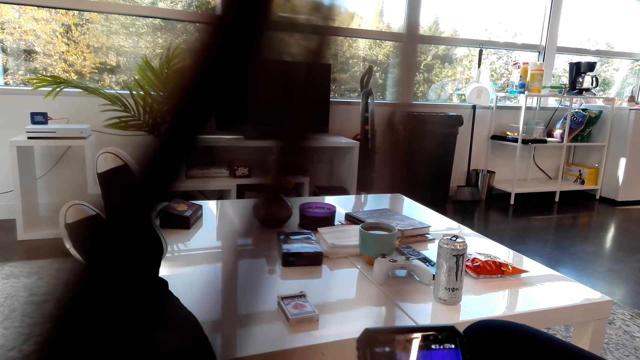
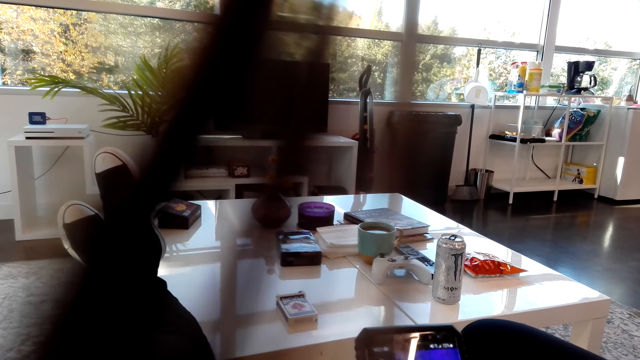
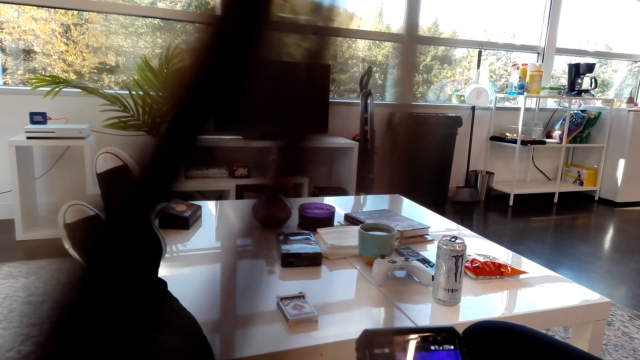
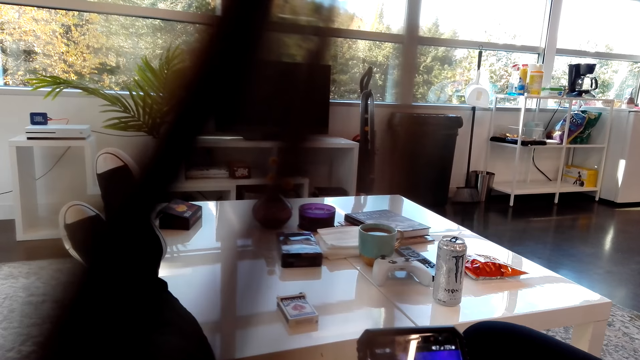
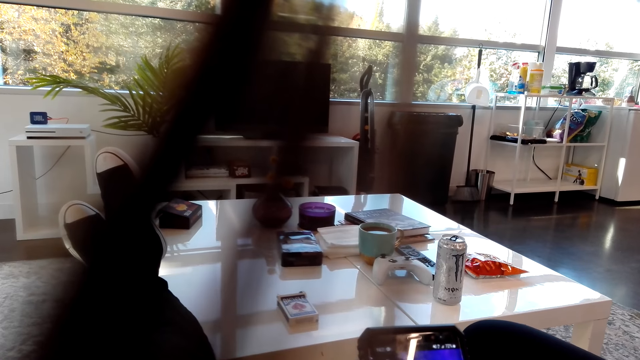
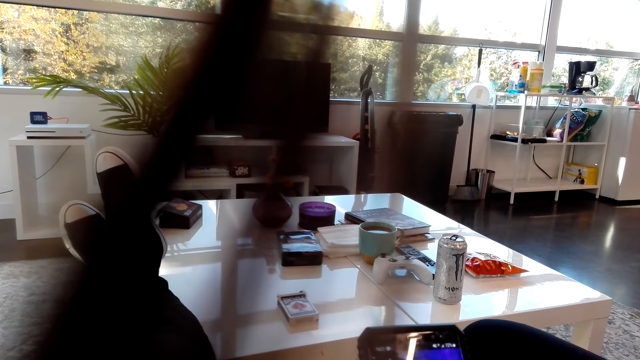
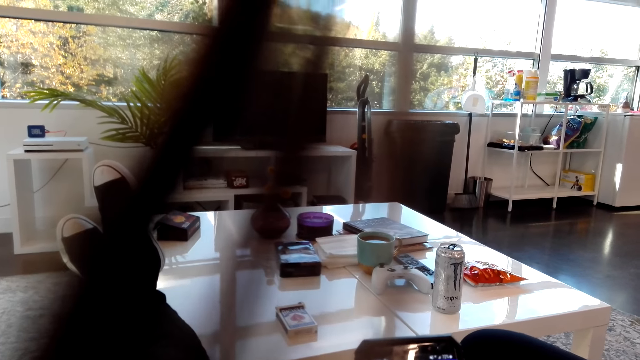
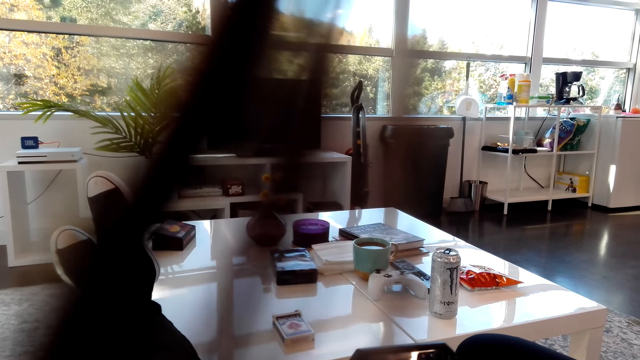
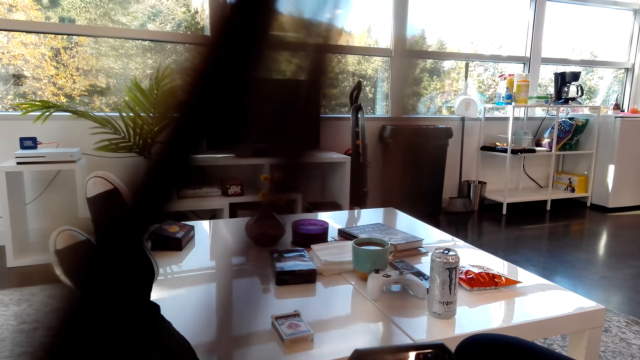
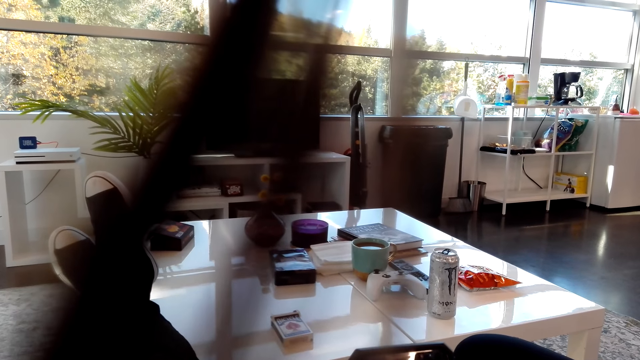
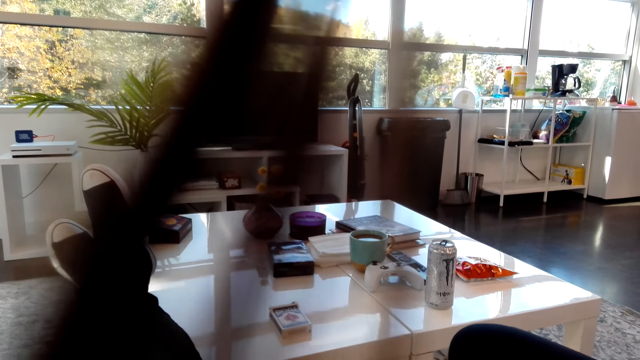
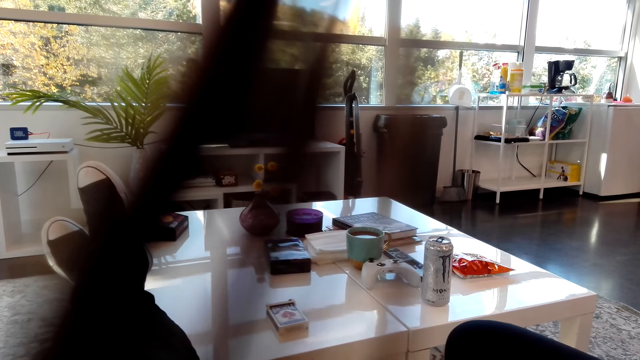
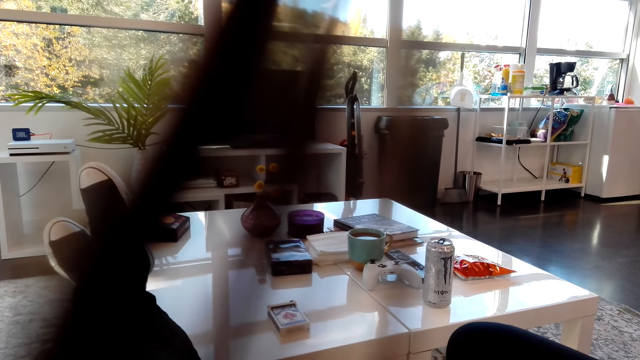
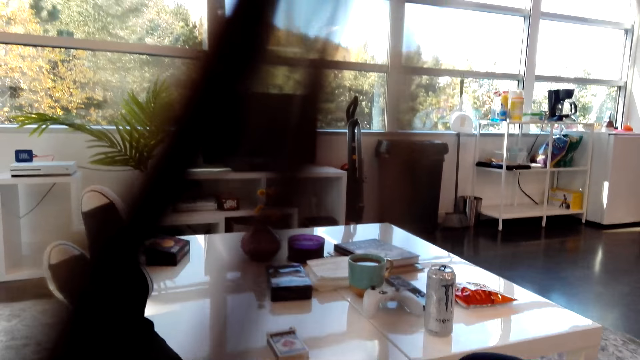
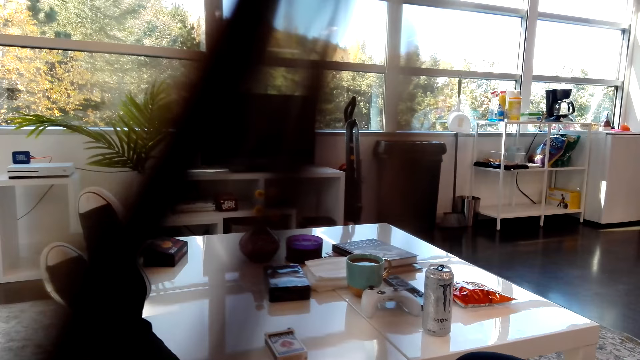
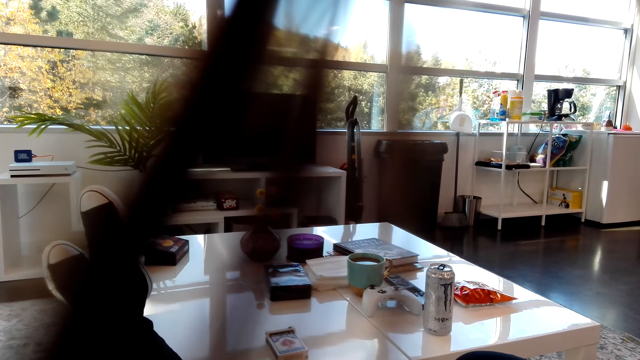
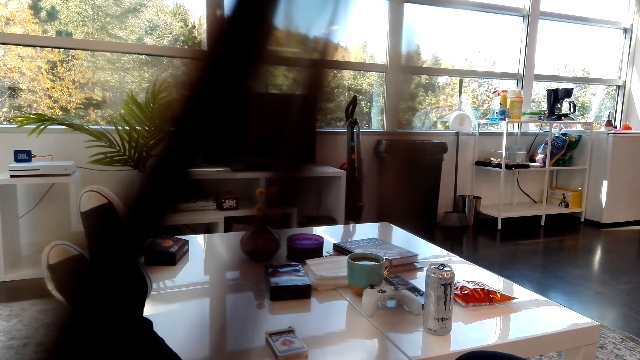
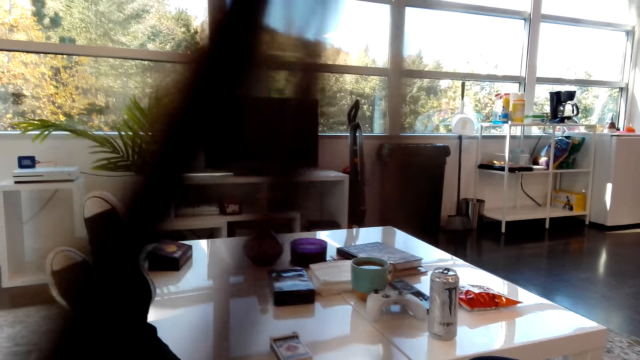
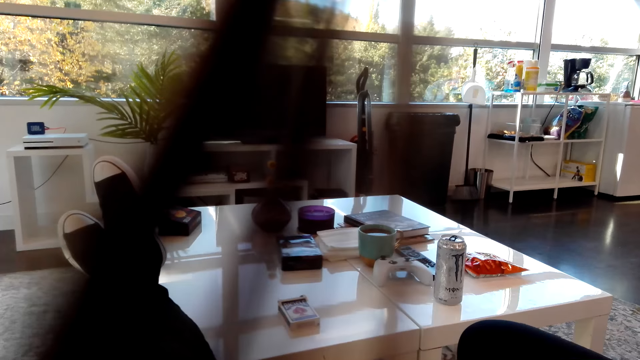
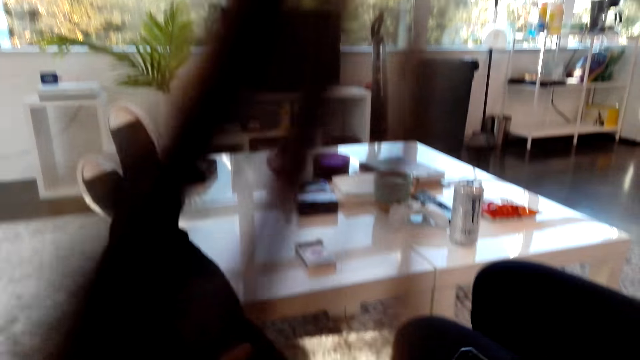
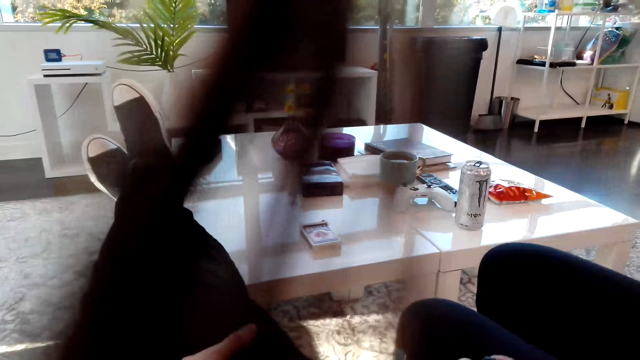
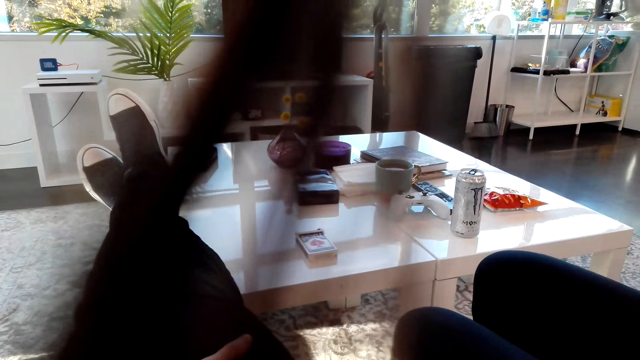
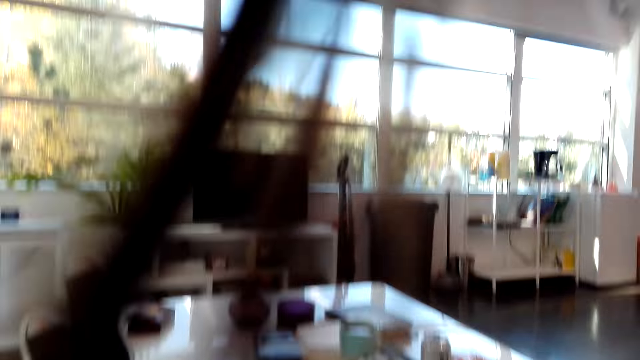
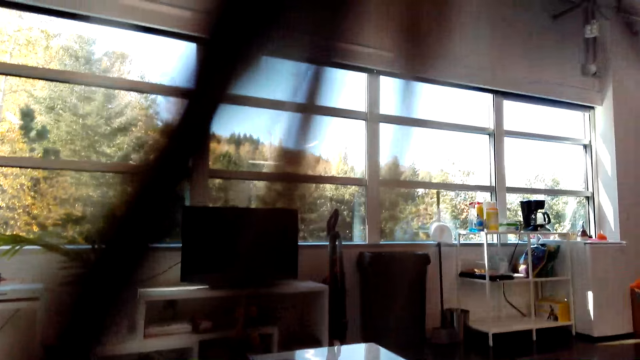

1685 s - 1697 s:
The camera wearer moves the phone.

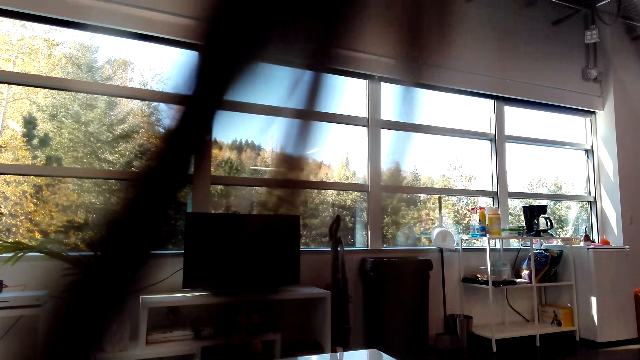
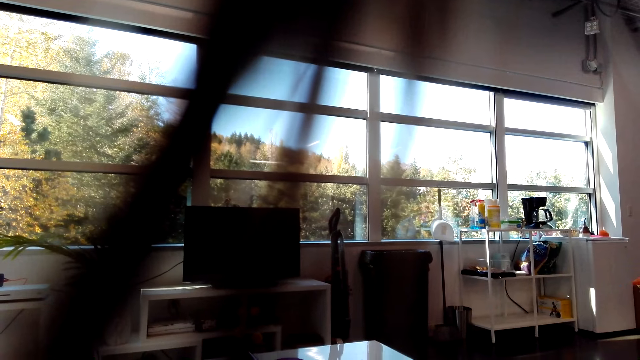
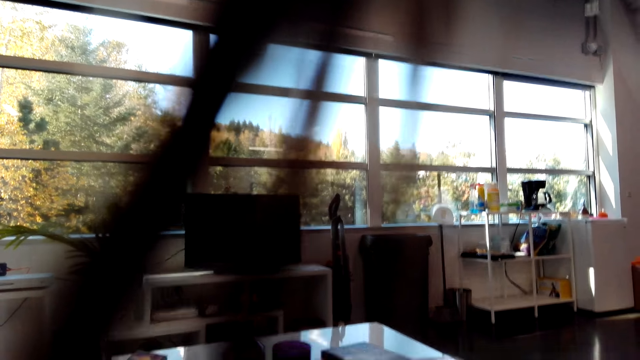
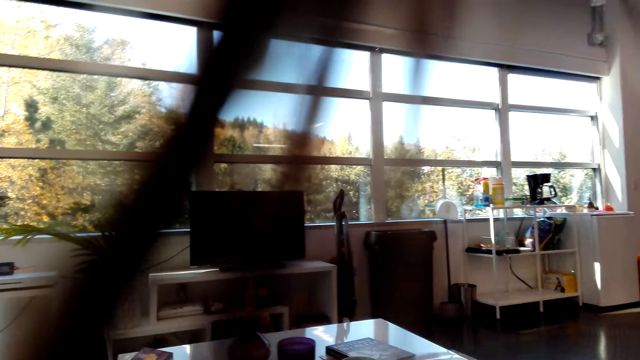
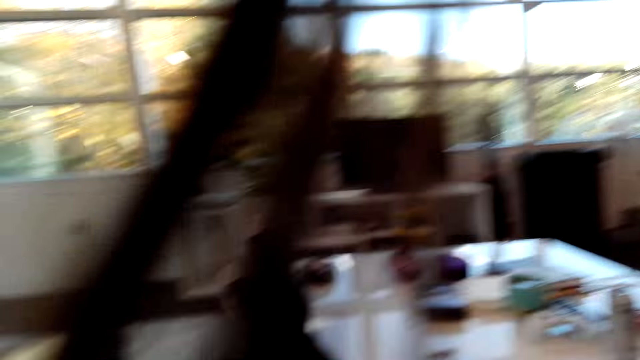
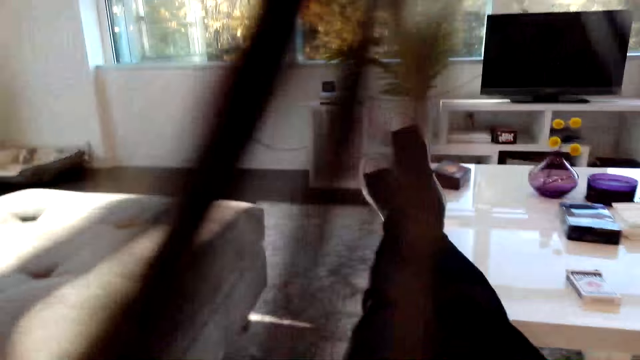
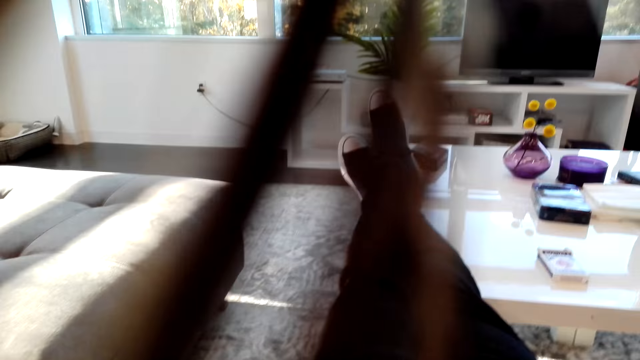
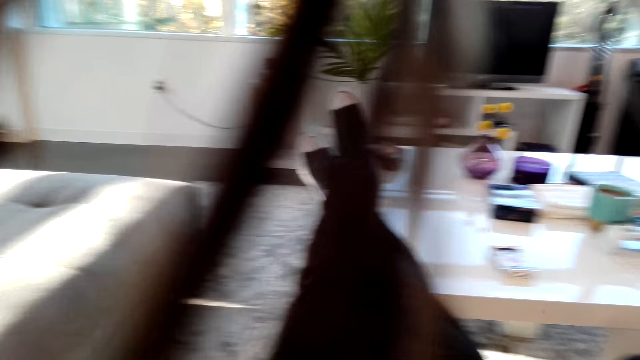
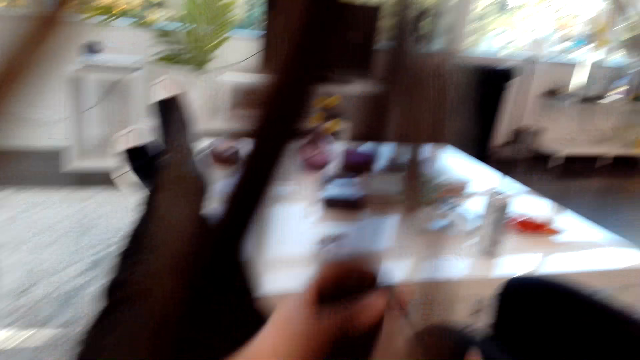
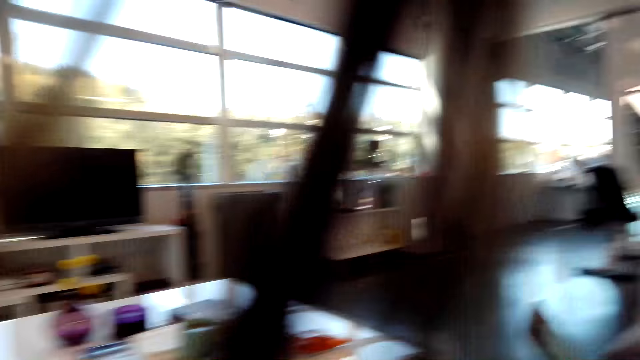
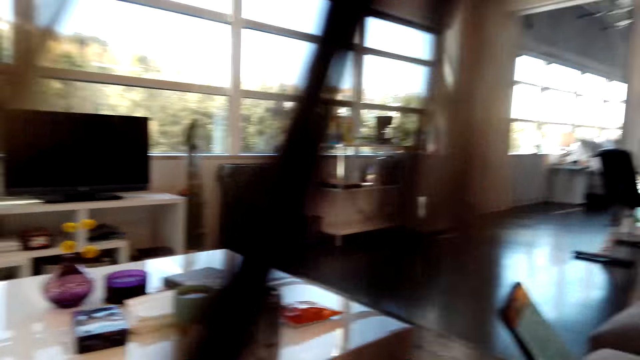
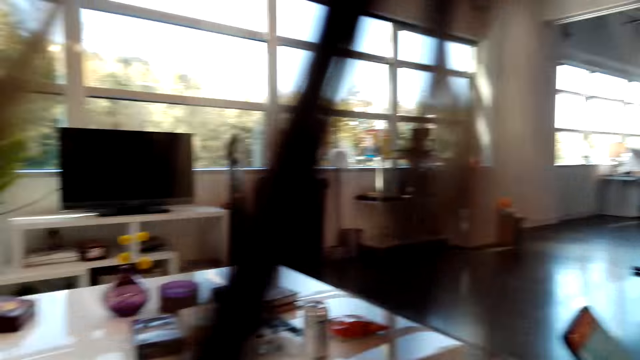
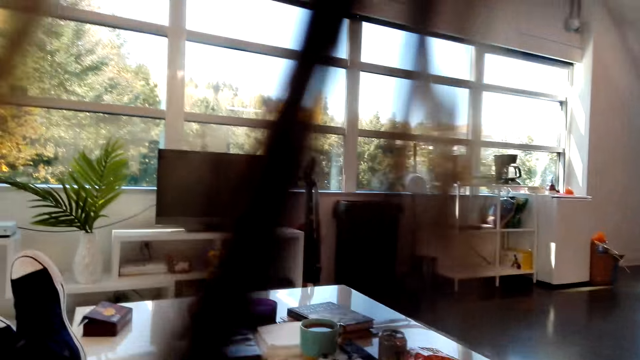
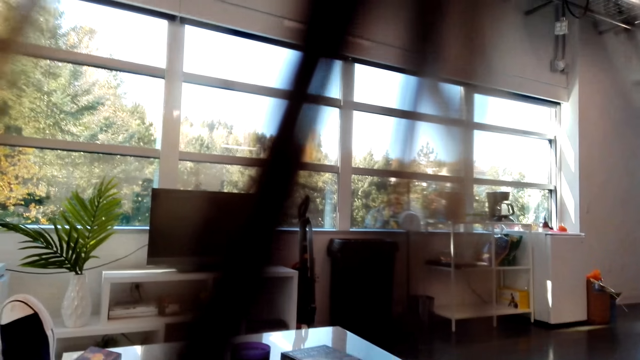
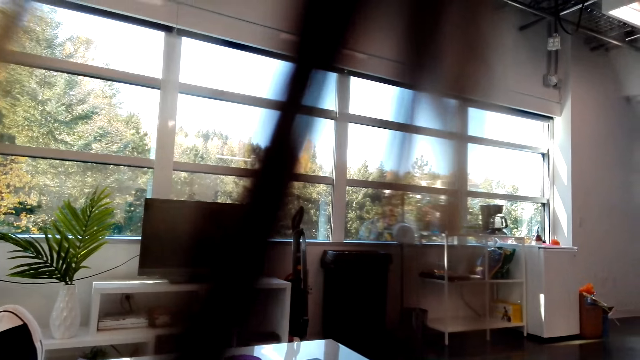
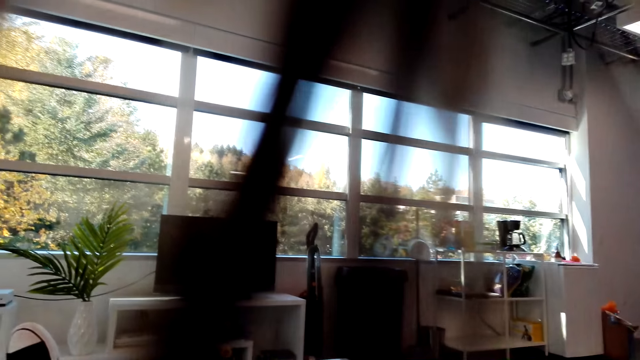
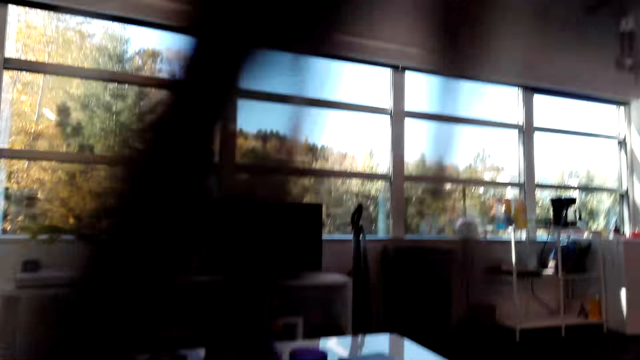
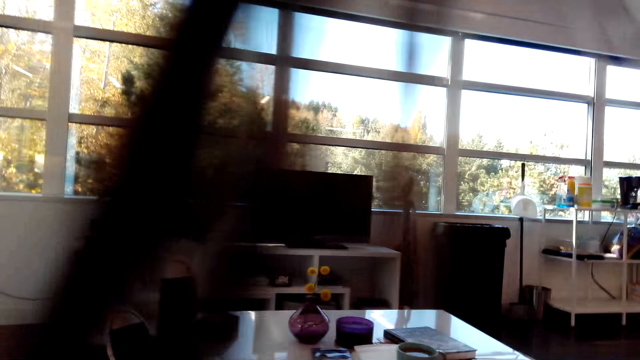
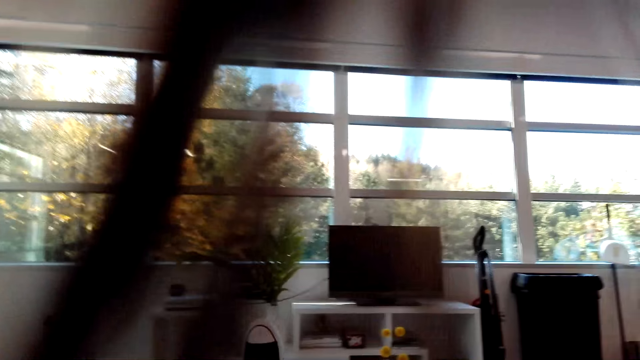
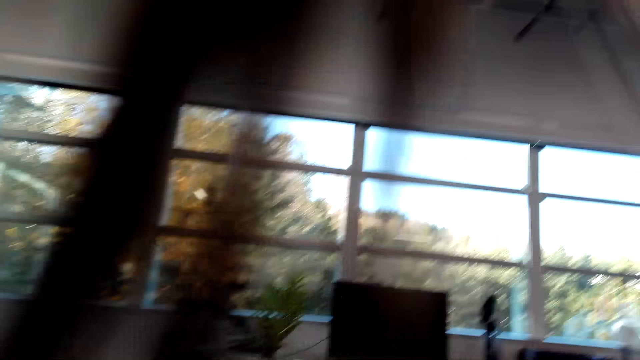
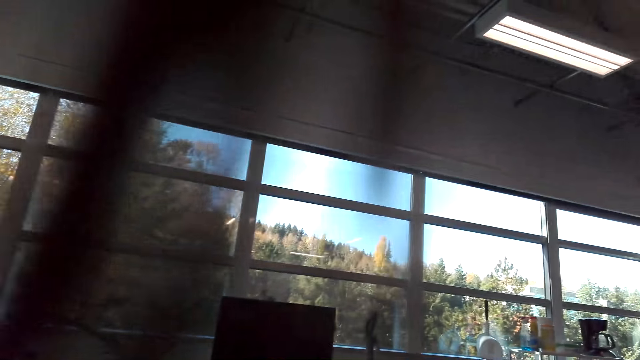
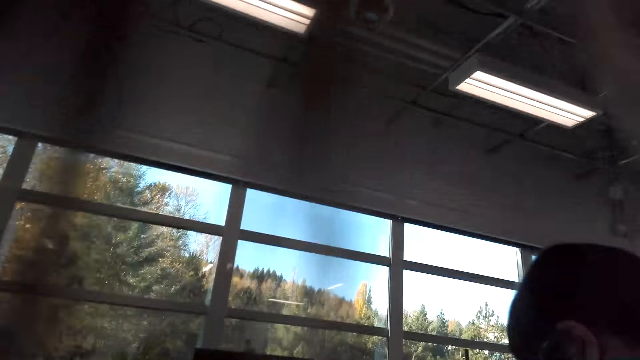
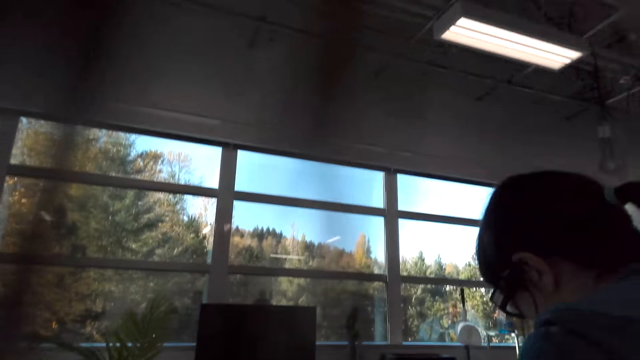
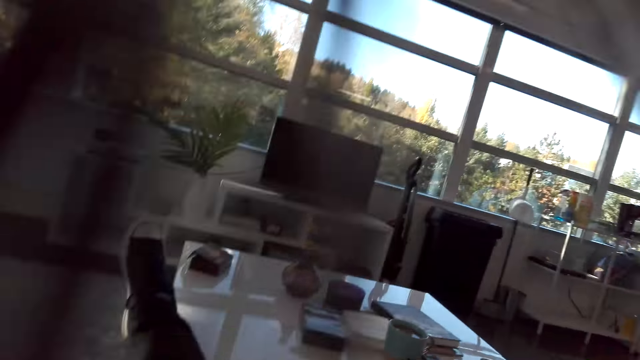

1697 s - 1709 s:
The camera wearer looks around. They move the hand.
